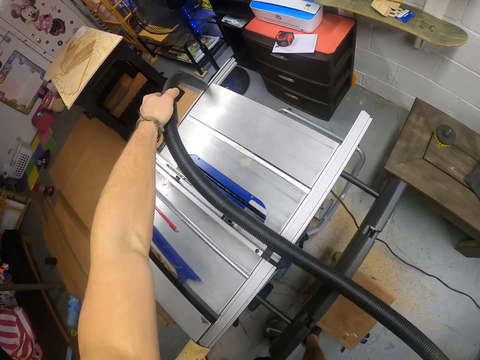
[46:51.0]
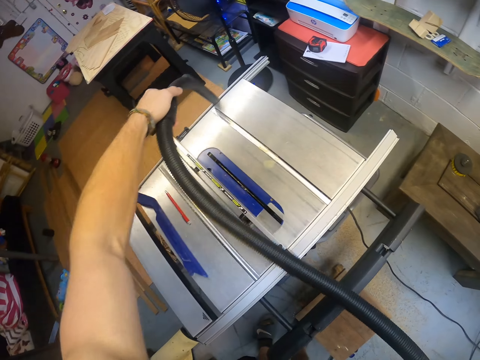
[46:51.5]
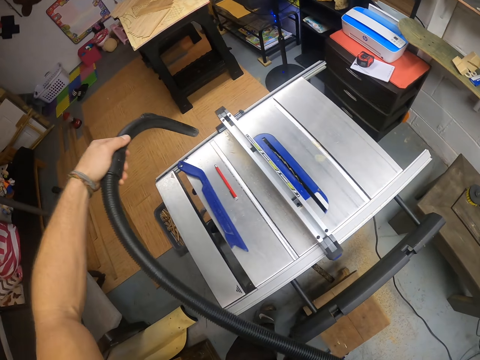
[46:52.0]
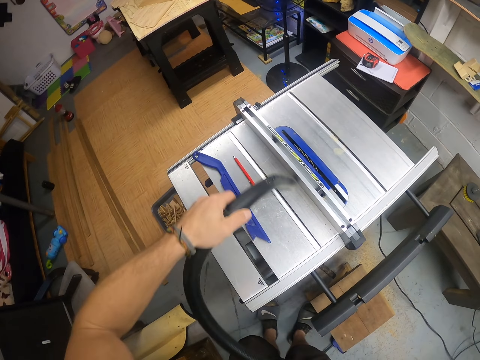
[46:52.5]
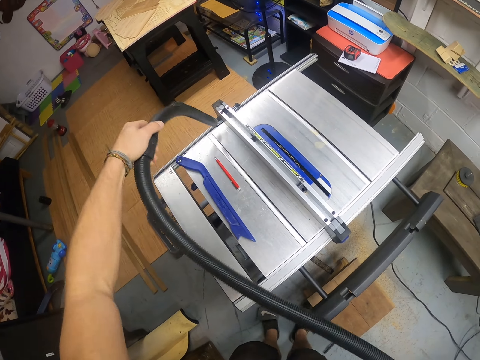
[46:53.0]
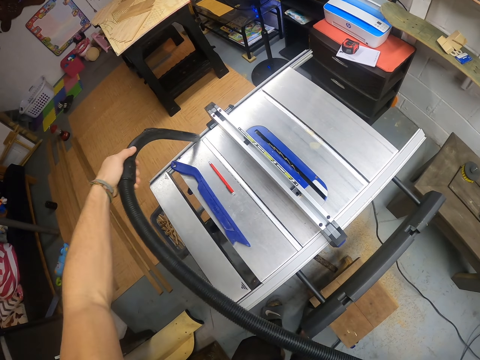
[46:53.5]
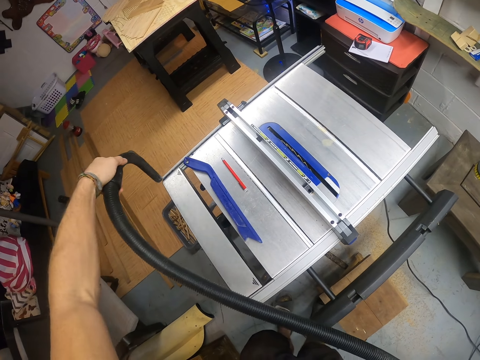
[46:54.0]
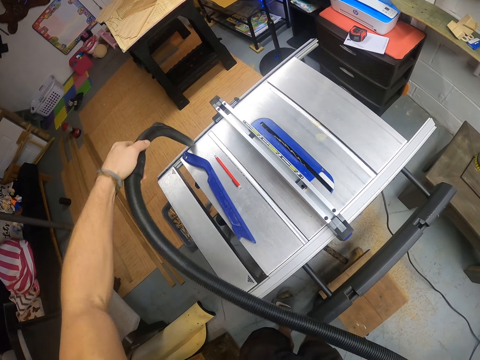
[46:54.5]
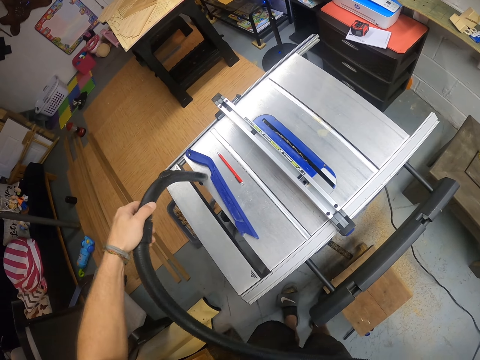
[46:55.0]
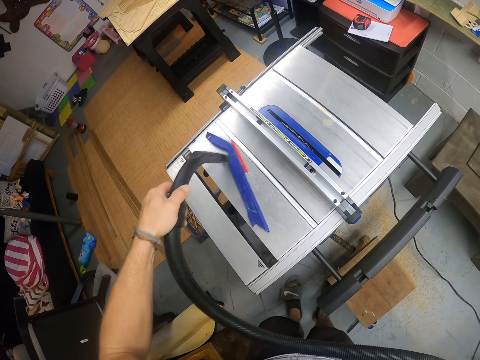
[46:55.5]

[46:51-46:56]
The camera wearer cleans the surfaces with a vacuum cleaner.

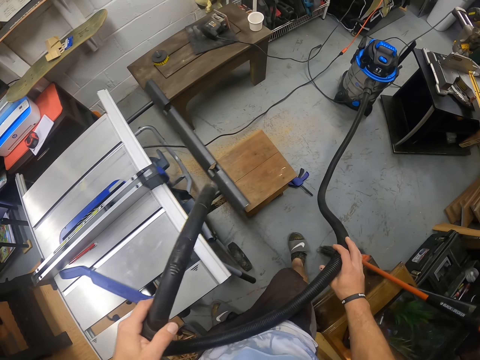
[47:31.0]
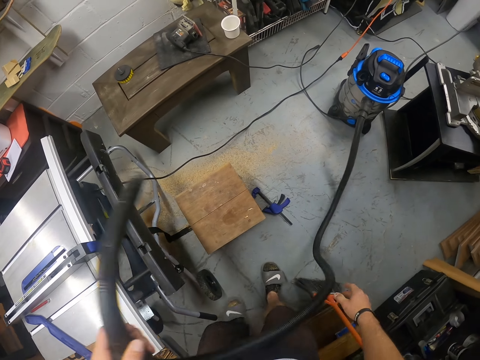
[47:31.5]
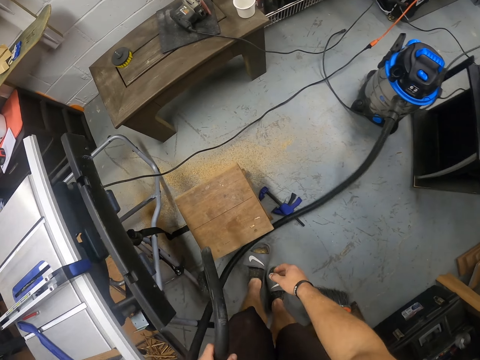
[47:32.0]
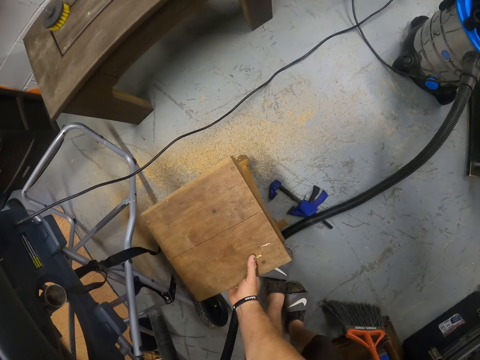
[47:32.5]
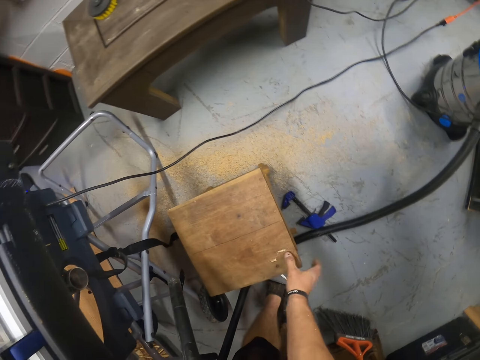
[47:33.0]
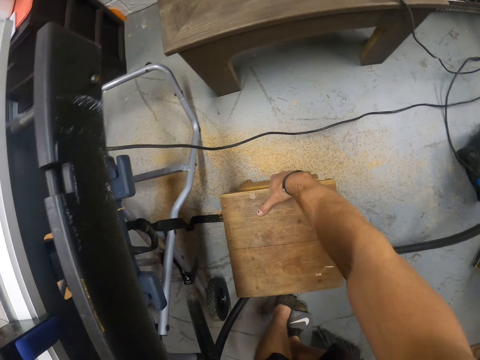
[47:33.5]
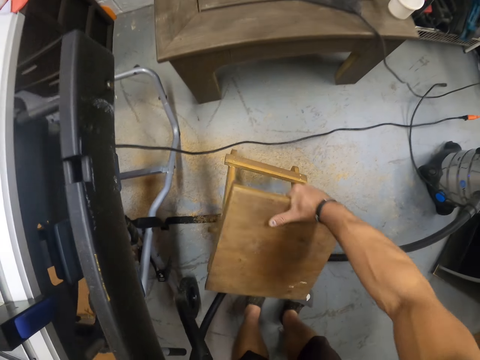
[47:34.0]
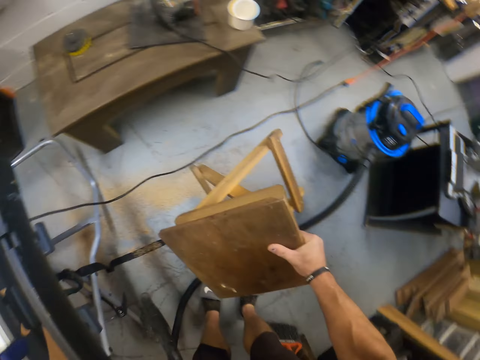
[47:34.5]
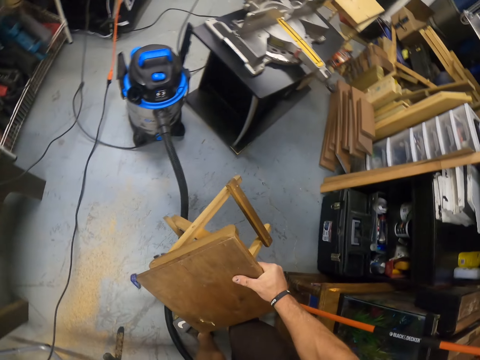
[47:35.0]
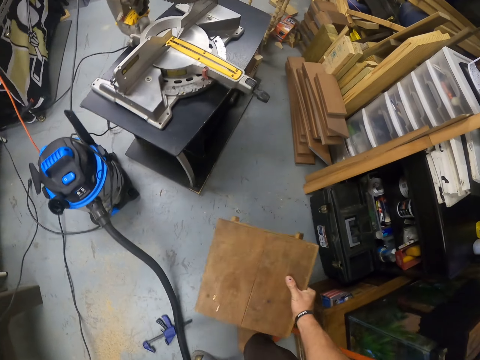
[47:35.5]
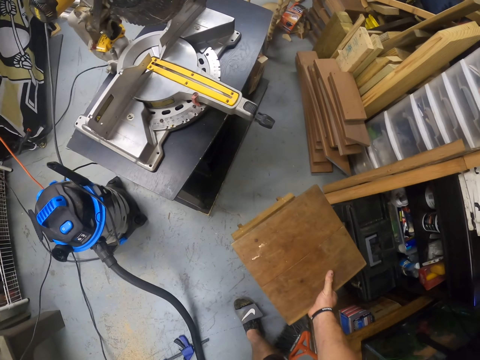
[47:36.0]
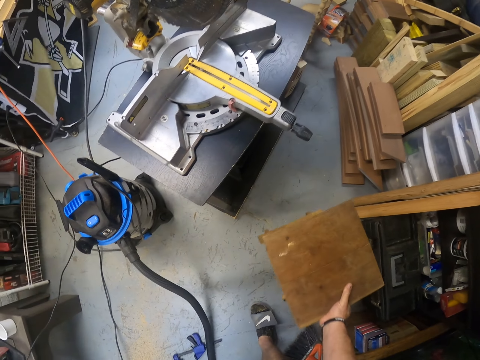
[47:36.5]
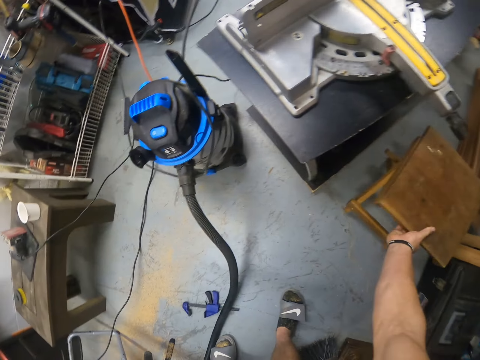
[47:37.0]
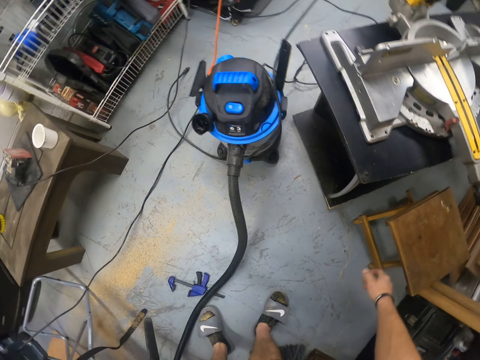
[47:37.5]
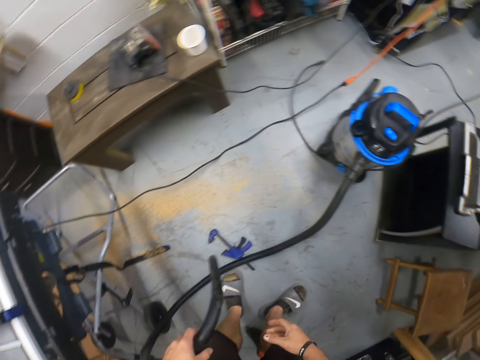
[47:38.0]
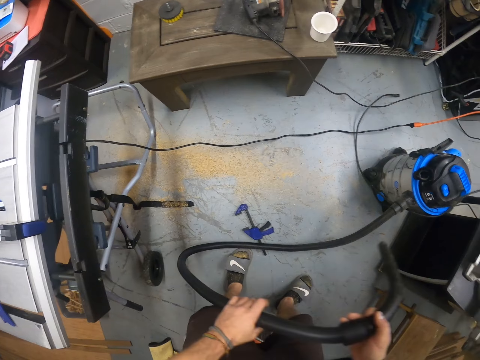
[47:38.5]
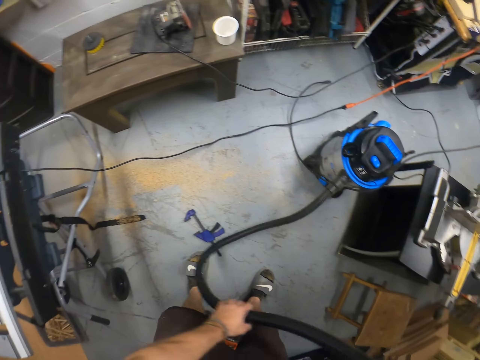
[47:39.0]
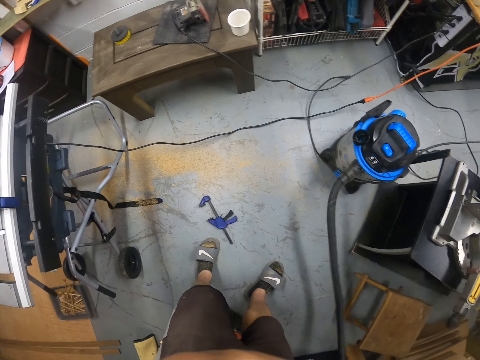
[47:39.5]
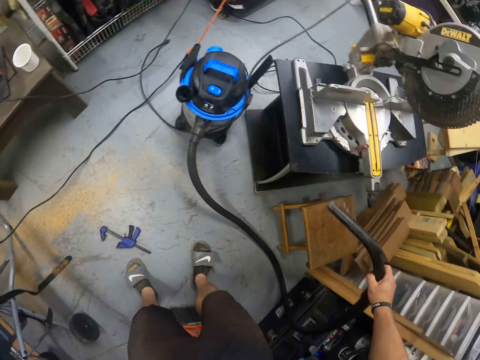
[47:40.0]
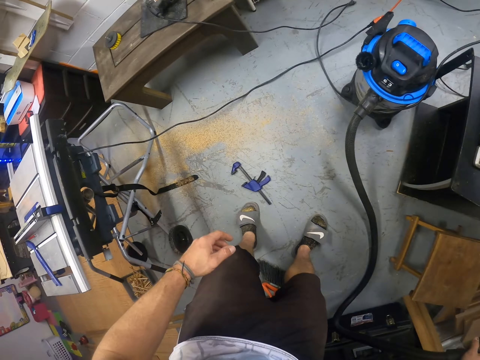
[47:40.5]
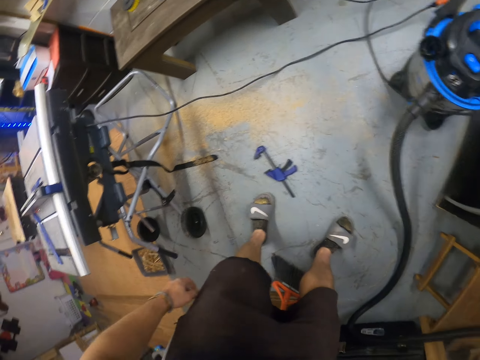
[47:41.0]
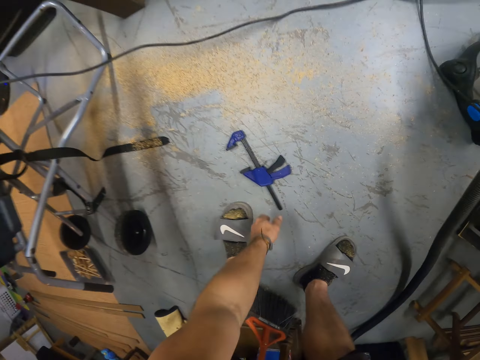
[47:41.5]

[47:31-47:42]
The camera wearer picks up a stool from the ground with his right hand. He drops the stool in his right hand on the ground. He passes the suction pipe in his left hand to his right hand. He cleans the surfaces with a vacuum cleaner.

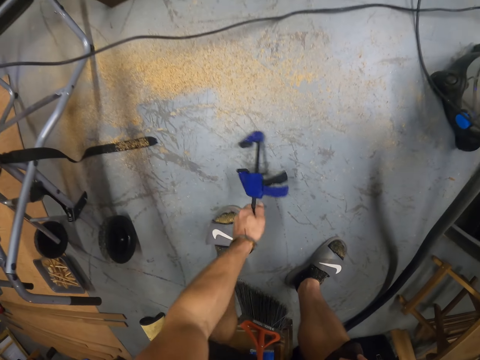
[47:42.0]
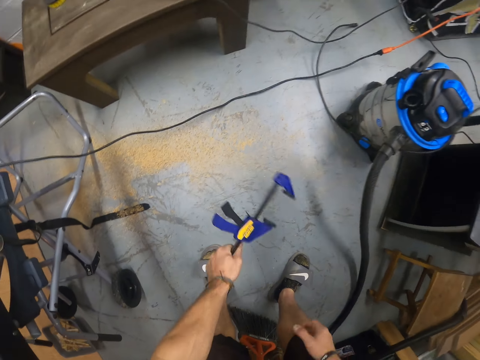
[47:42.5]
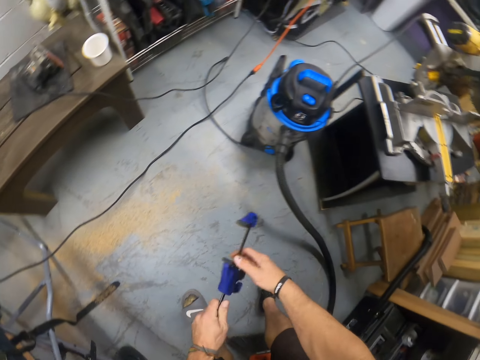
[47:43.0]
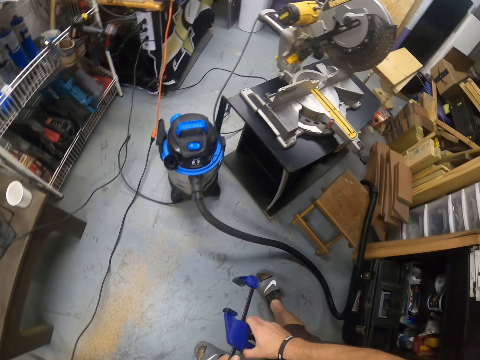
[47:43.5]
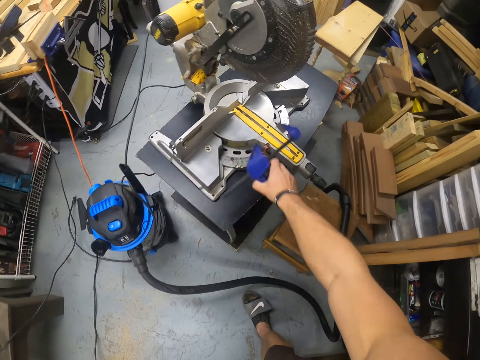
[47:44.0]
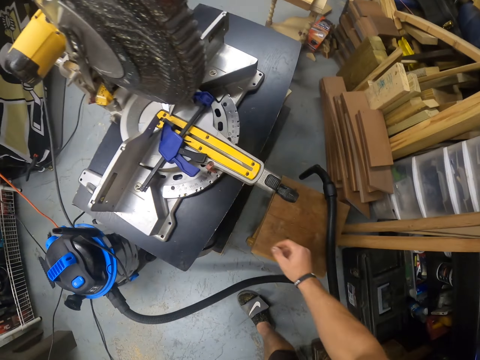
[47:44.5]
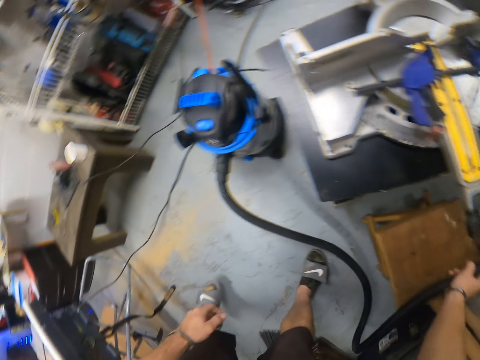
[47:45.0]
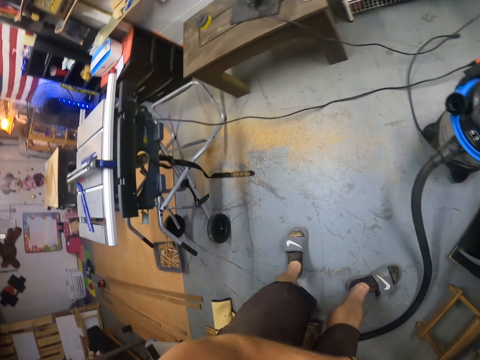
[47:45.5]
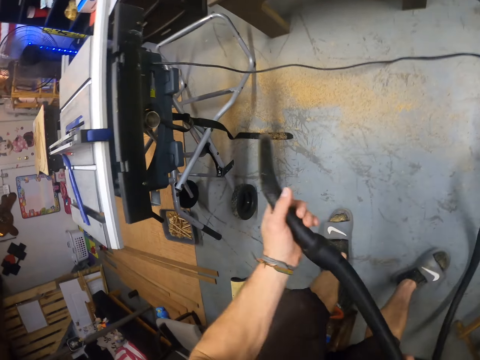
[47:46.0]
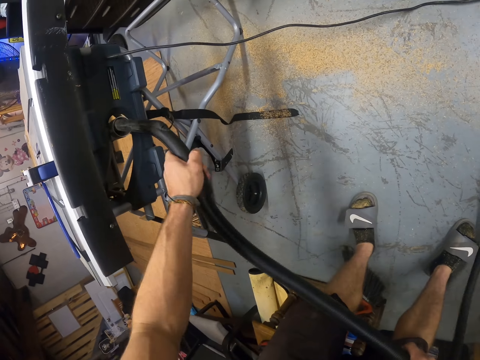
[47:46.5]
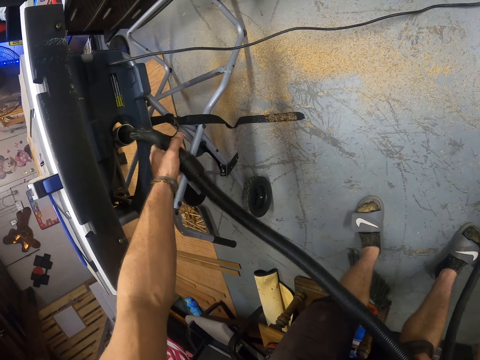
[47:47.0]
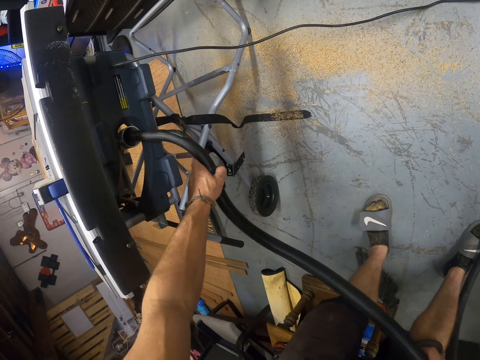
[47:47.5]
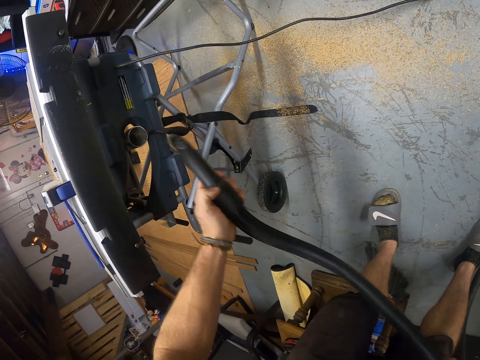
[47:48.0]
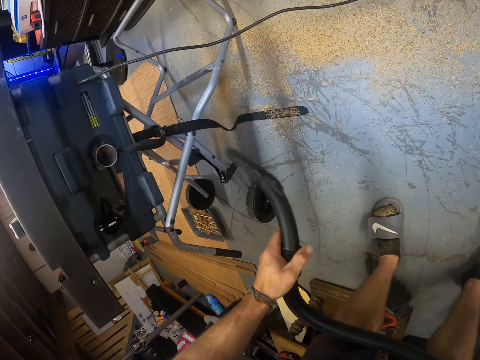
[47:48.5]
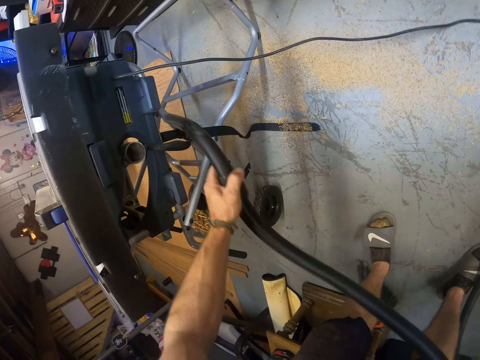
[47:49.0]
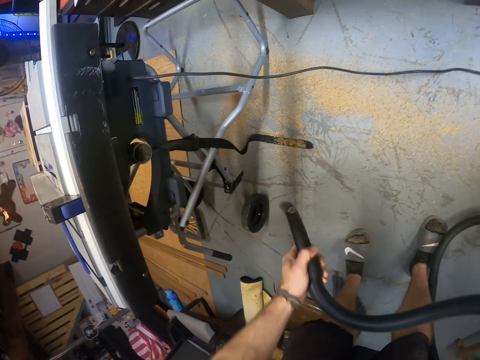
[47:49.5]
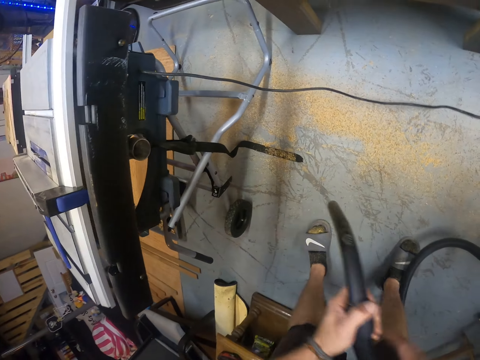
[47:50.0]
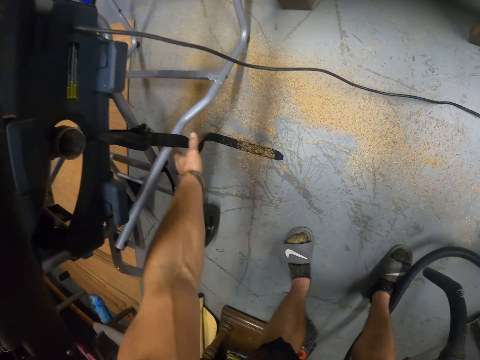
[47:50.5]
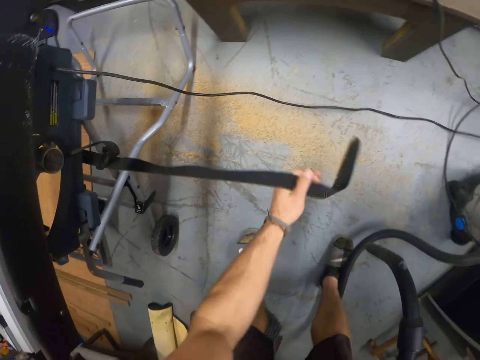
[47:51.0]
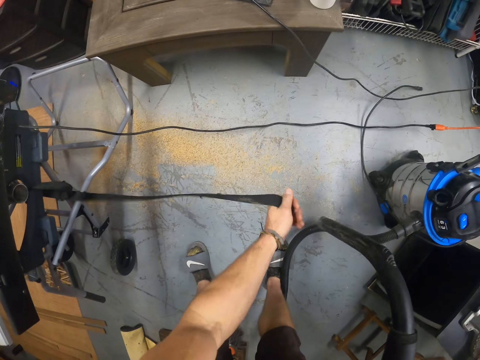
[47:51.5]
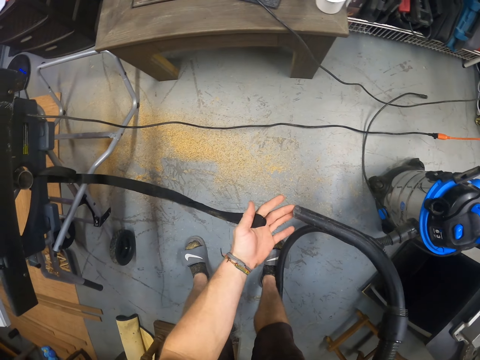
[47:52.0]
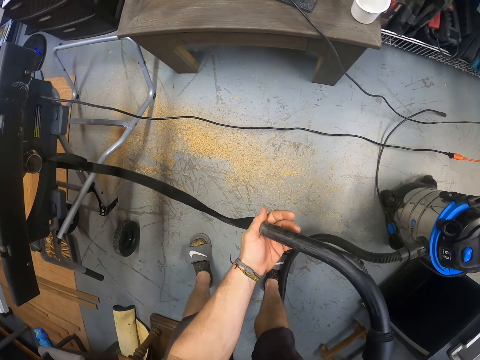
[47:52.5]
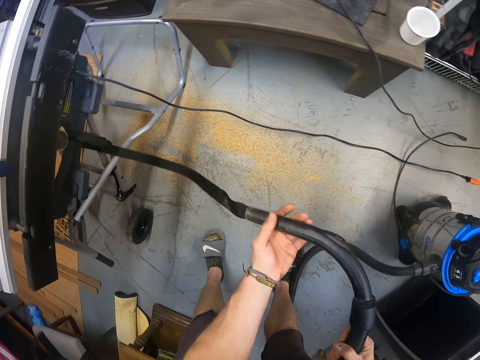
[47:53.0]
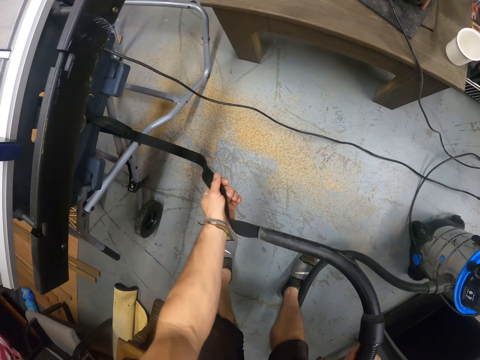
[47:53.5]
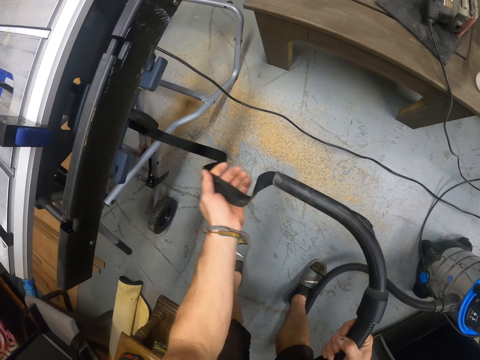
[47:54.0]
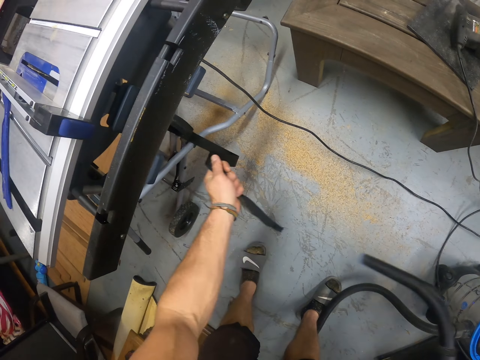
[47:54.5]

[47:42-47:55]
The camera wearer picks a clamp from the ground with his left hand. He passes the clamp in his left hand to his right hand. He drops the clamp in his right hand to the circular saw on the workbench. He picks the suction pipe from the stool in the workshop. He sucks dust with the suction pipe in his left hand from the table saw. He passes the suction pipe in his left hand to his right hand. He picks a belt on the table saw with his left hand. He holds something. He sucks dust with the suction pipe in his right hand from the belt on the table saw in his left hand.
